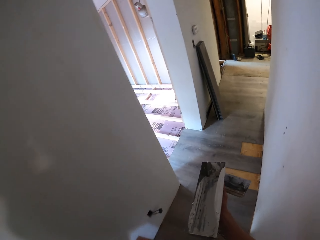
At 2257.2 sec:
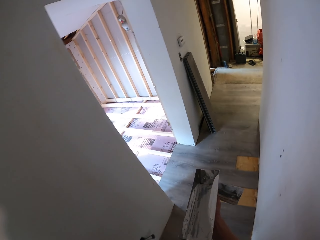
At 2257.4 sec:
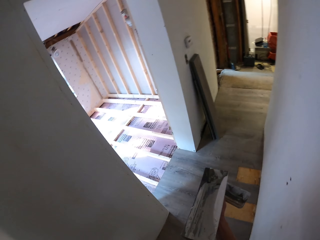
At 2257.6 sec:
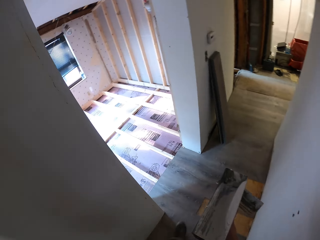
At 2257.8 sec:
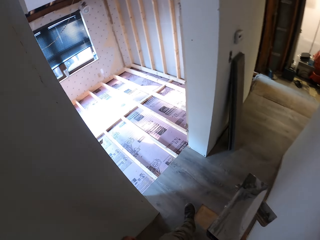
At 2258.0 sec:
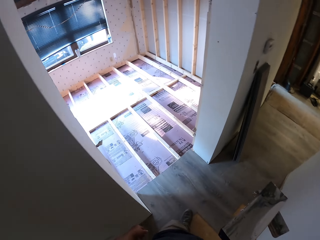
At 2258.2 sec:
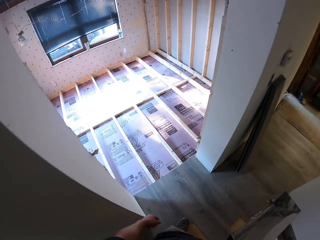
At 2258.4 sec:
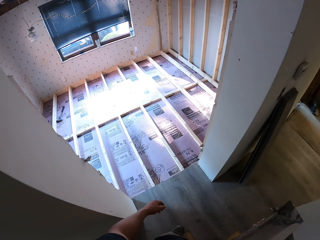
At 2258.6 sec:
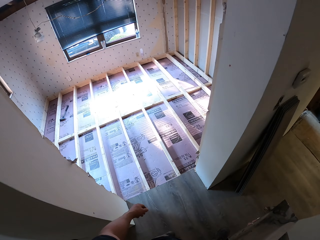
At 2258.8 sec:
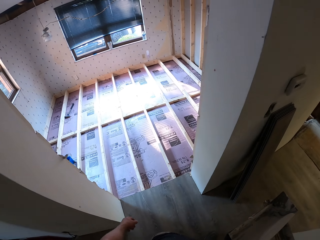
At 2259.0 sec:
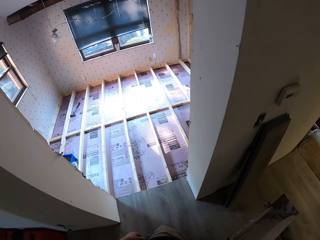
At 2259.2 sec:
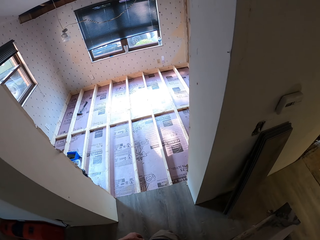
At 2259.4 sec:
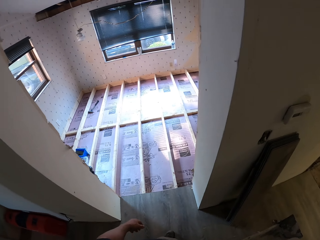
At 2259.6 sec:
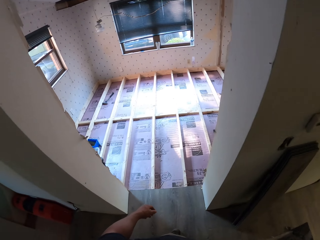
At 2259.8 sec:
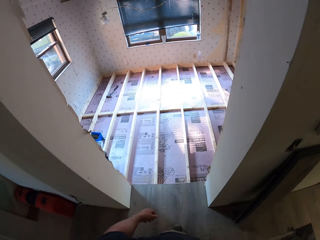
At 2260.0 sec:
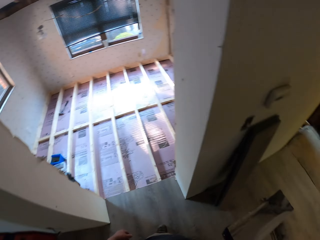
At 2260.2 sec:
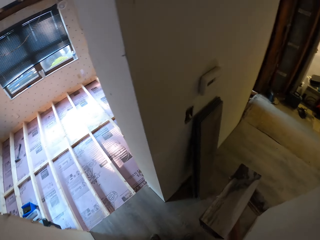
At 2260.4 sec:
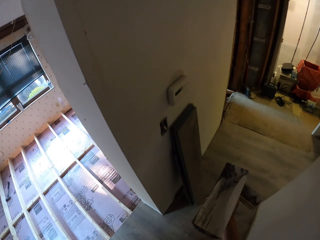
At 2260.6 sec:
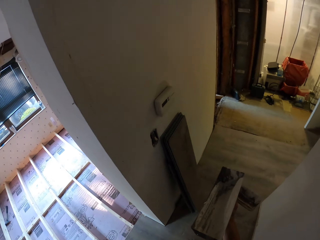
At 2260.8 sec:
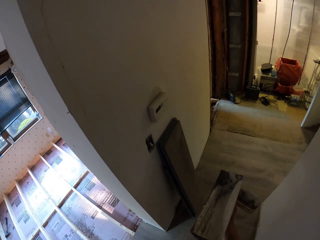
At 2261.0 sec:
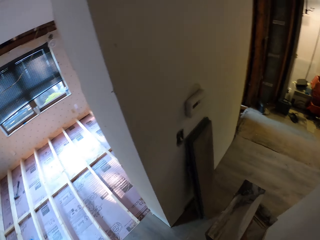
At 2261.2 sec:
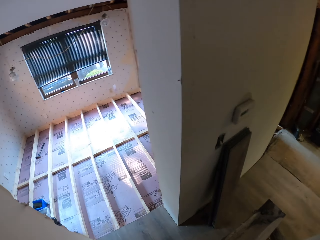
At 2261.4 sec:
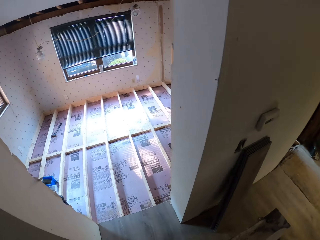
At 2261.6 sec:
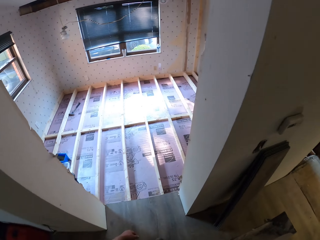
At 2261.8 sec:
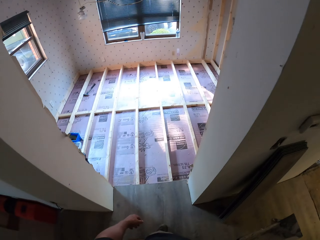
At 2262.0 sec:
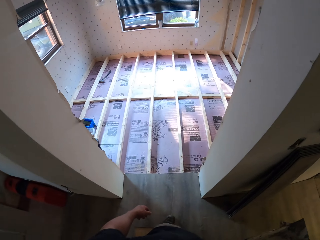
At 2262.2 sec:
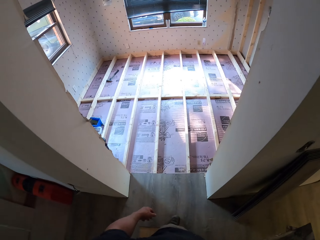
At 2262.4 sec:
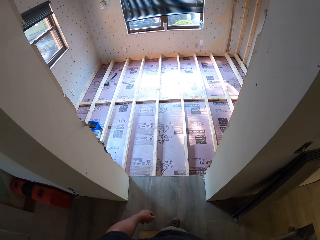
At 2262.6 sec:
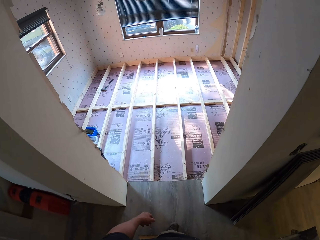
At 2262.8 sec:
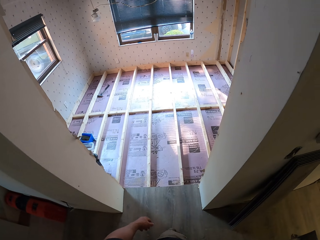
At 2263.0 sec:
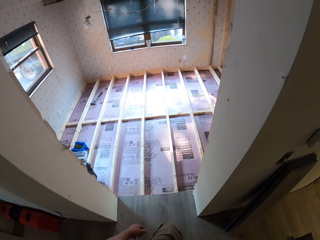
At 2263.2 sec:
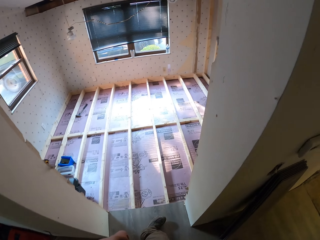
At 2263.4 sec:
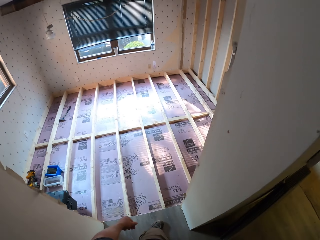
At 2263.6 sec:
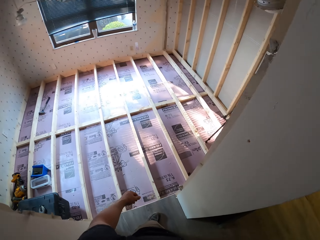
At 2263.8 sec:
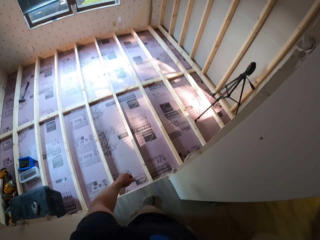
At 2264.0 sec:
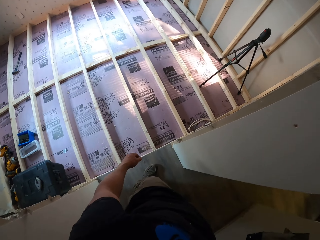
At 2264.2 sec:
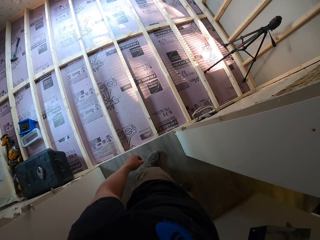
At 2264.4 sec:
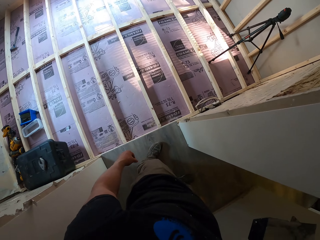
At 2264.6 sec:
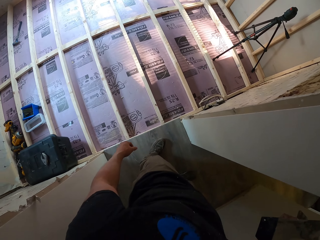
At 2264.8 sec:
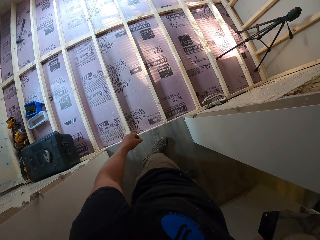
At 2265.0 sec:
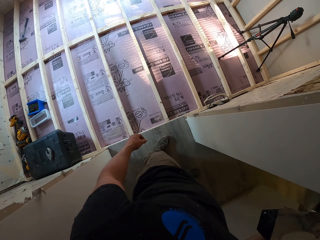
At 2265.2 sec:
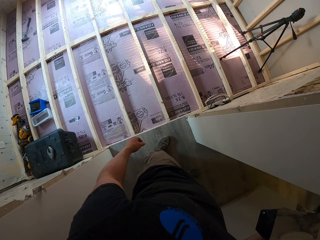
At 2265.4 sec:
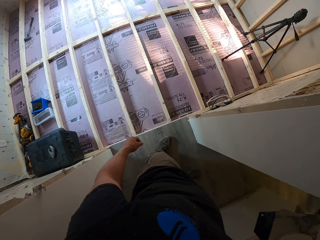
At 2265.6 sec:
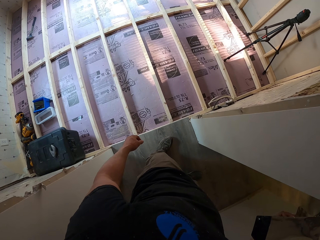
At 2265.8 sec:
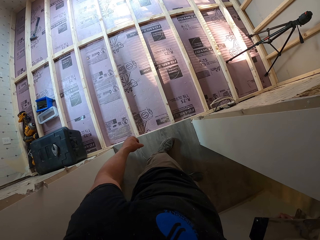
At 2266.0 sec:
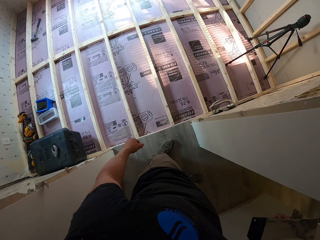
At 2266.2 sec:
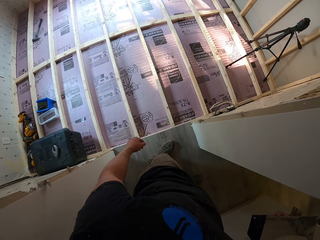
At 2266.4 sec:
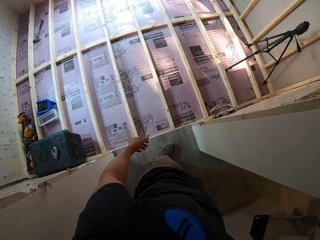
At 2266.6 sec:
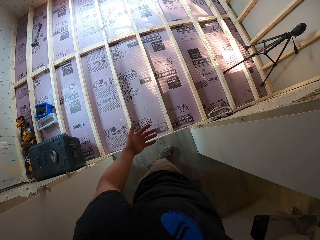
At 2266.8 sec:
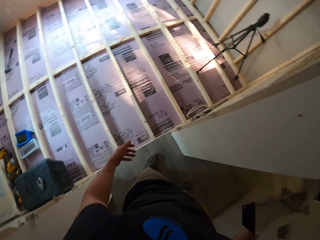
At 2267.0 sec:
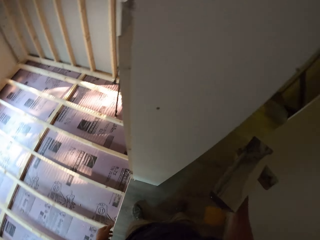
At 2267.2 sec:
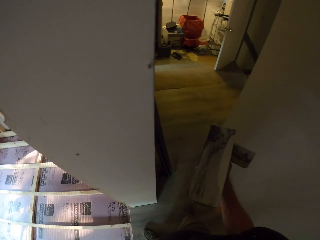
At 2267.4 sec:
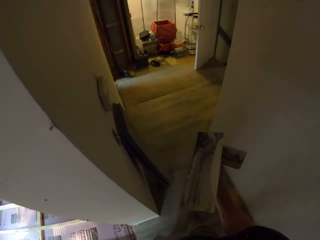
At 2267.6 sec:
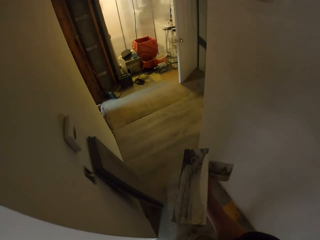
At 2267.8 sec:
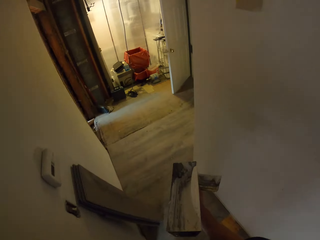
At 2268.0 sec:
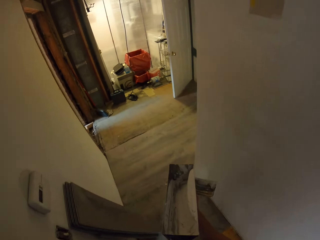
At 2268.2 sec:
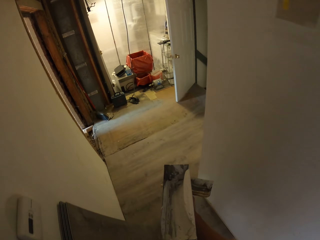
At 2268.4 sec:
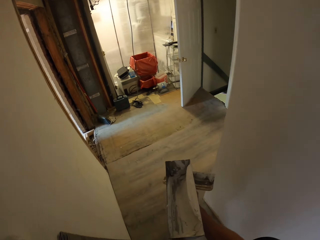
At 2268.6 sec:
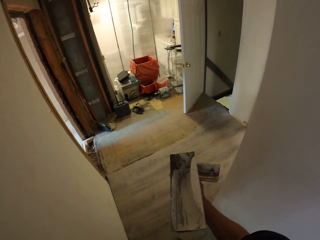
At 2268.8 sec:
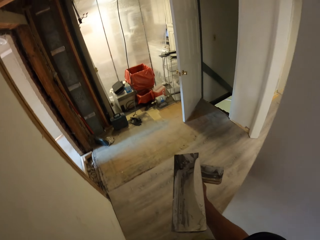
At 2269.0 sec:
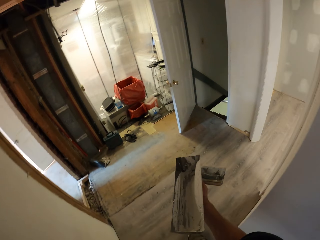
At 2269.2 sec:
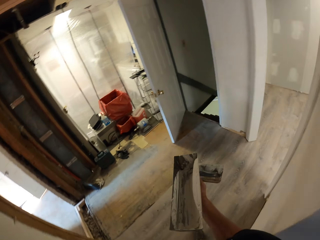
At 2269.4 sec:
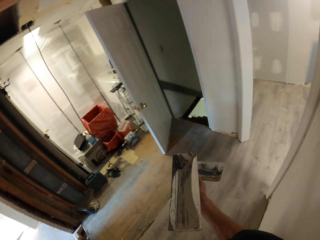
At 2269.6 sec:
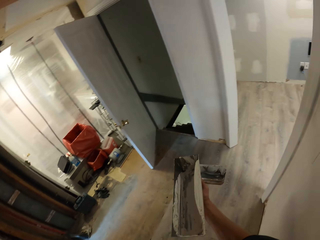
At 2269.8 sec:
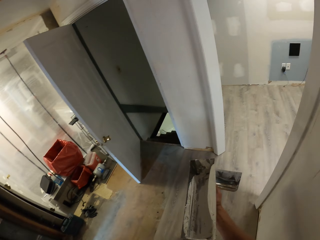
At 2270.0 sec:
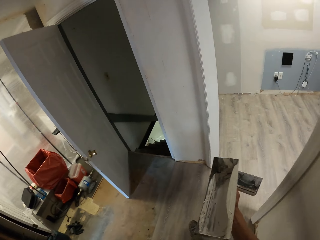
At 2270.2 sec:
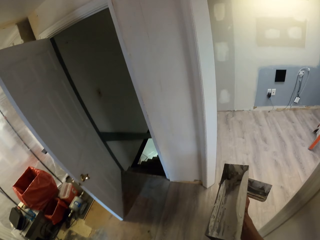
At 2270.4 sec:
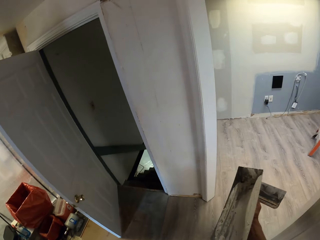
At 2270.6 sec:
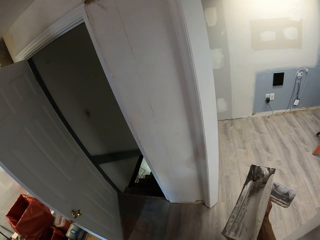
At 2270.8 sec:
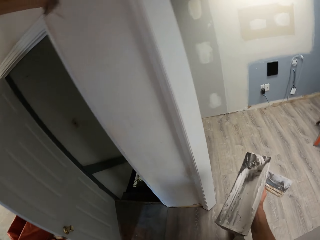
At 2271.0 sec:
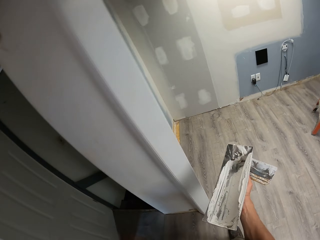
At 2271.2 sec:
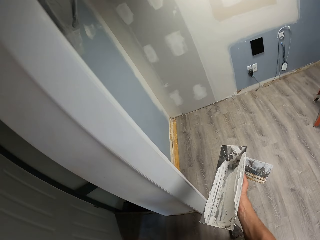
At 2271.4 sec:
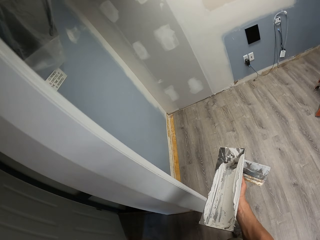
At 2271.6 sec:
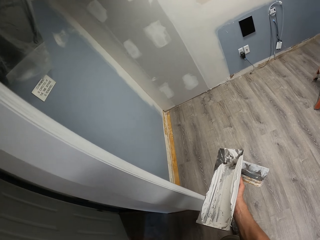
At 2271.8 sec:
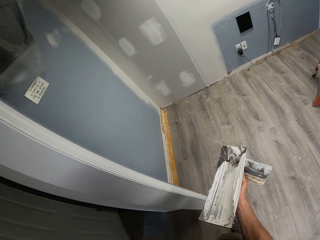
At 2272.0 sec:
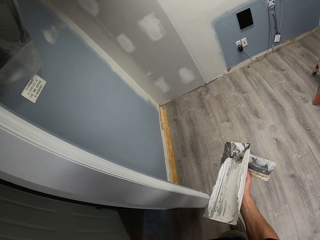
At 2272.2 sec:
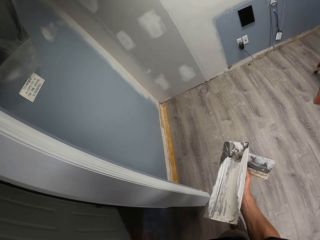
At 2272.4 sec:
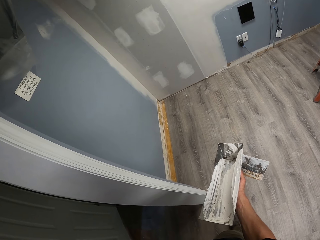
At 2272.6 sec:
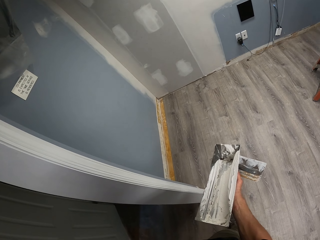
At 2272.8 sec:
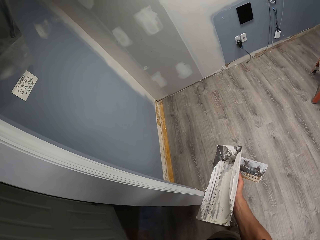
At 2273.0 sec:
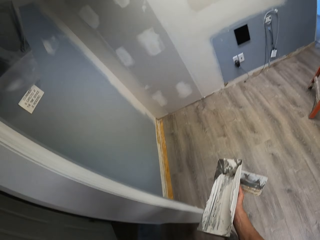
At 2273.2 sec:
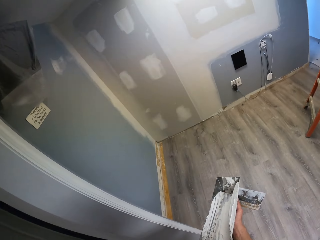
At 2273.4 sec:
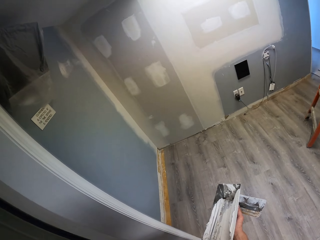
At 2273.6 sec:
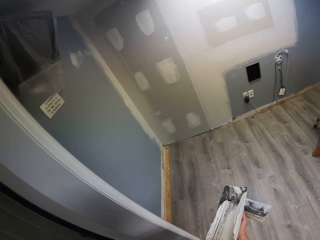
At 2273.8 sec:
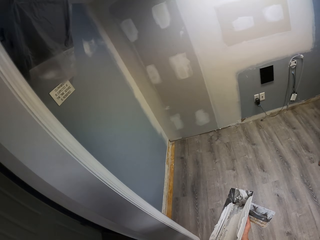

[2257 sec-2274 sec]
The camera wearer looks around the rooms. They walk along the room corridor.

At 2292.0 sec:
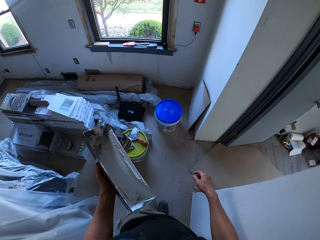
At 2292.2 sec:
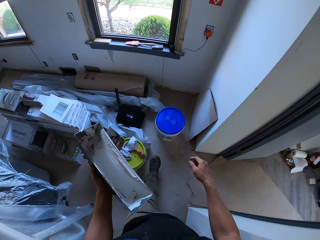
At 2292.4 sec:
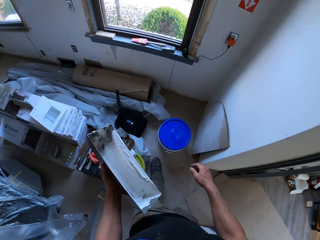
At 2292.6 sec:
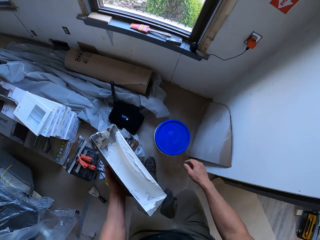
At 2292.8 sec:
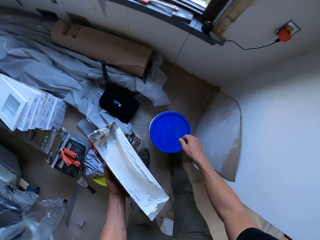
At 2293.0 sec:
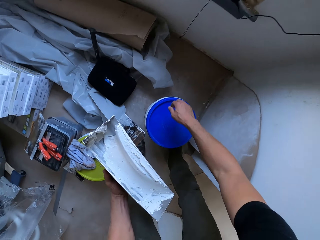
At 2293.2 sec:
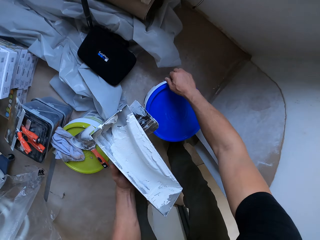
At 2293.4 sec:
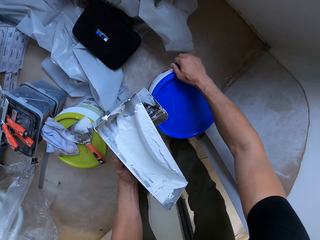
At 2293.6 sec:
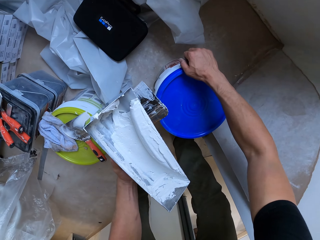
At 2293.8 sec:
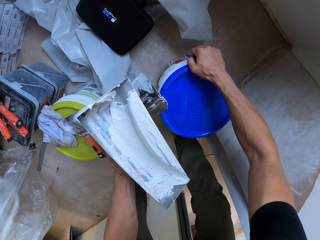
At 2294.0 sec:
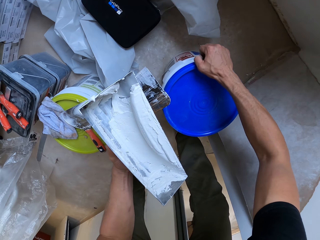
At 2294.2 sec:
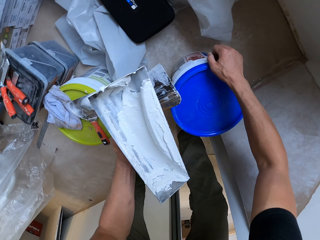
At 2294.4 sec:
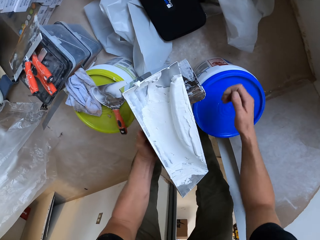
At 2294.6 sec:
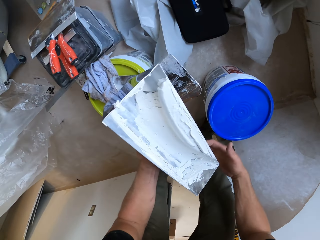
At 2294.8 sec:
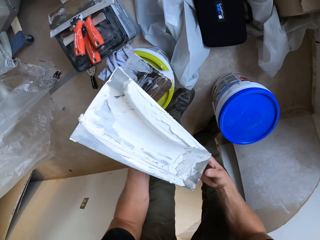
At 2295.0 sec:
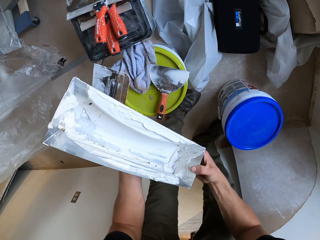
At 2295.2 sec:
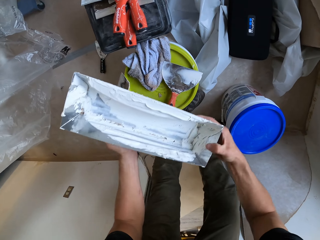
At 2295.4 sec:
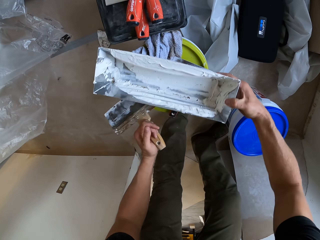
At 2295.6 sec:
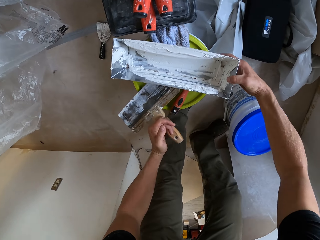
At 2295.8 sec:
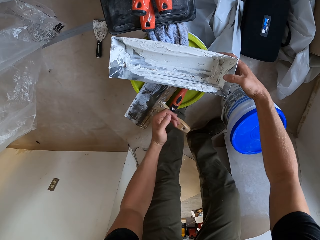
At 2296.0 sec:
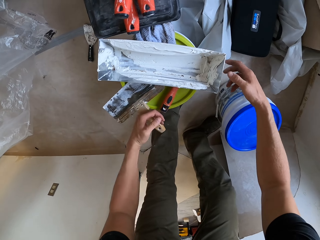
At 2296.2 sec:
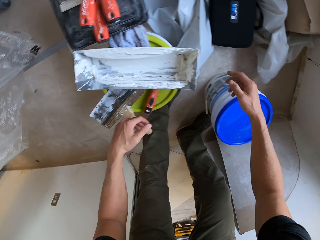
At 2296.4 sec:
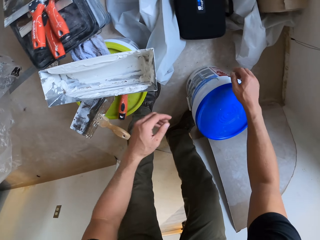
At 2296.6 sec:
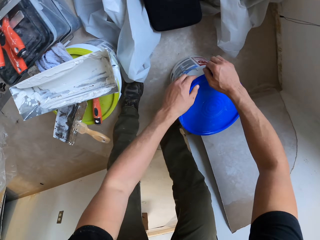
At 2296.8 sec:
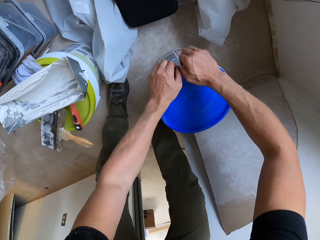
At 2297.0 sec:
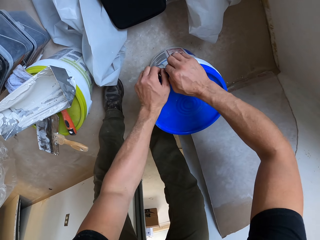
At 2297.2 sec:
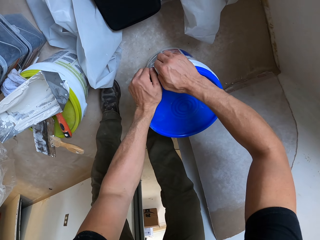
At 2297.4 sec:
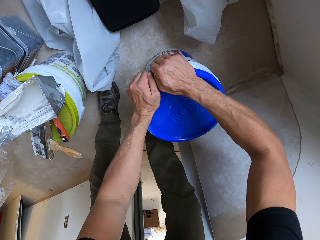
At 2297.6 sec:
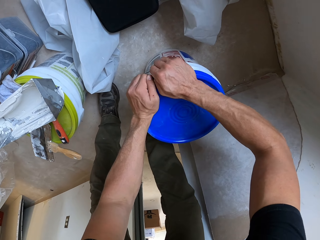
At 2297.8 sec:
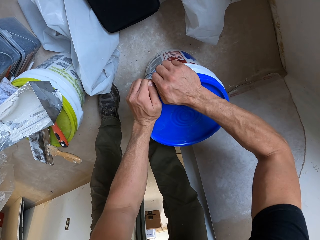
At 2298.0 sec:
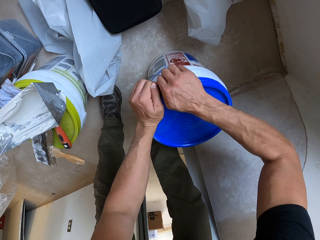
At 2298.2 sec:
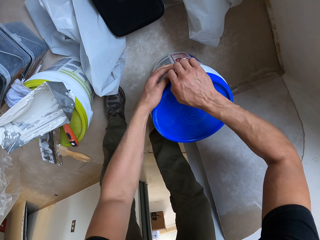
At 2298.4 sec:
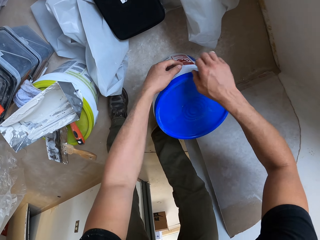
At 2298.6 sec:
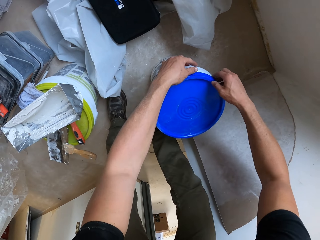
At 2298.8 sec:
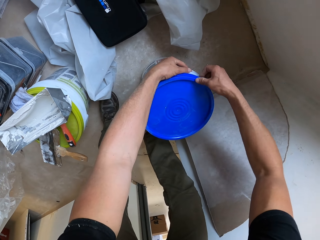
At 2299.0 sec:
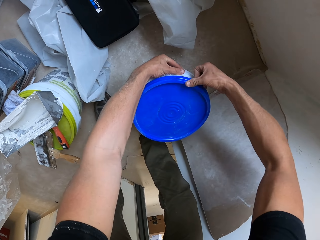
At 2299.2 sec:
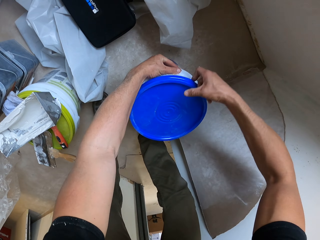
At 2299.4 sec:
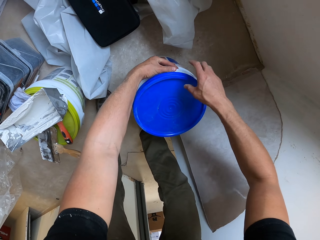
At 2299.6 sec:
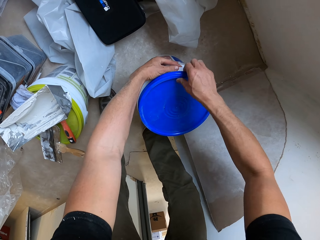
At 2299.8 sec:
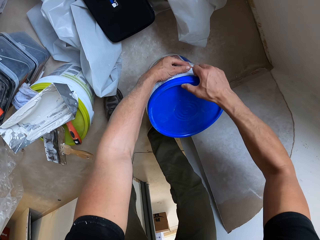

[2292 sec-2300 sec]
The camera wearer holds the bucket top. They put the paint tray or paint can on the paint bucket. They open the paint bucket lid.
